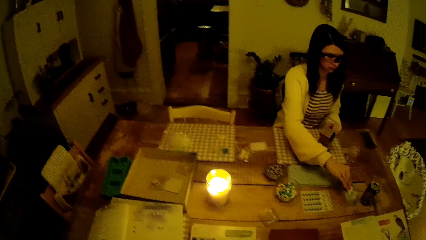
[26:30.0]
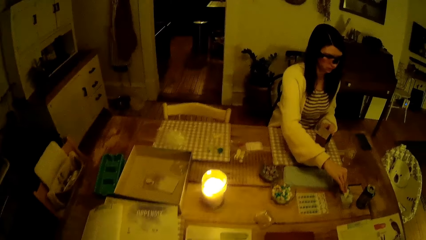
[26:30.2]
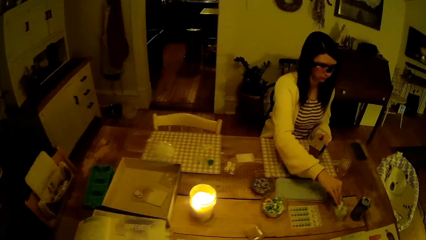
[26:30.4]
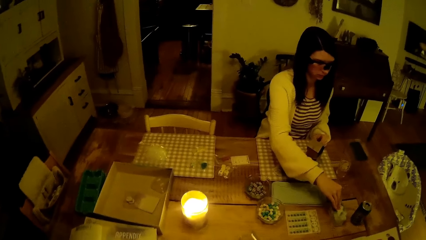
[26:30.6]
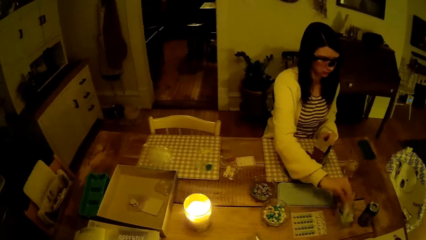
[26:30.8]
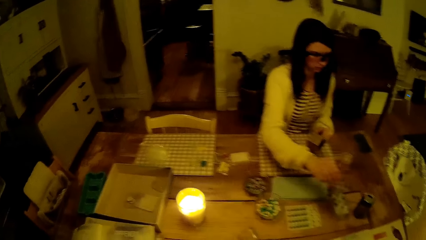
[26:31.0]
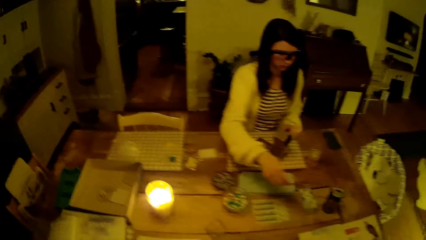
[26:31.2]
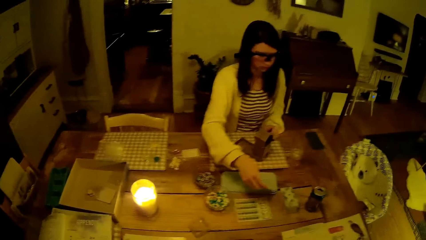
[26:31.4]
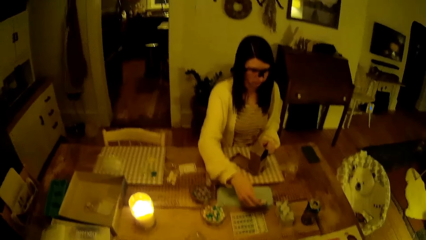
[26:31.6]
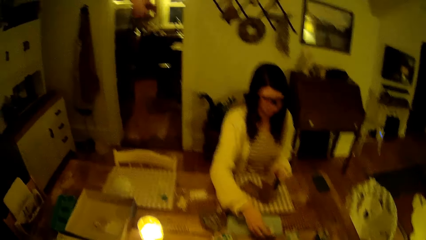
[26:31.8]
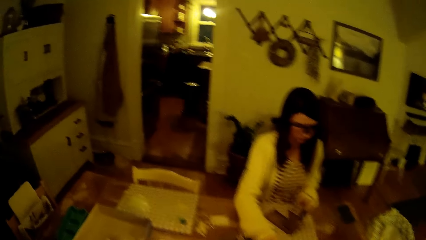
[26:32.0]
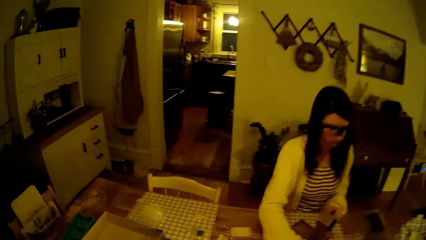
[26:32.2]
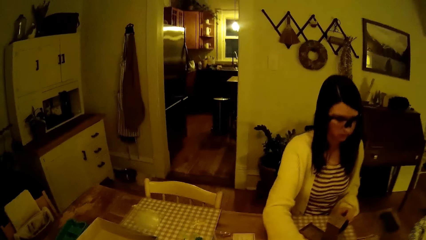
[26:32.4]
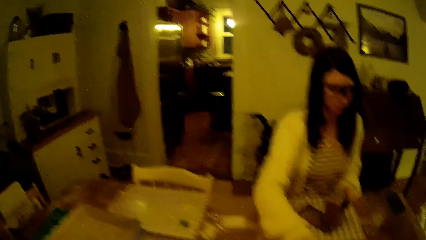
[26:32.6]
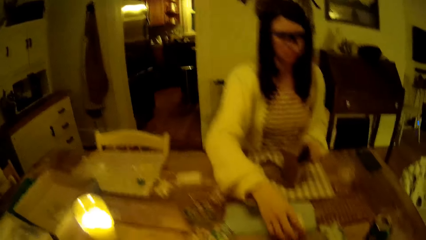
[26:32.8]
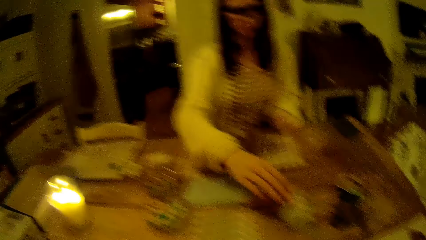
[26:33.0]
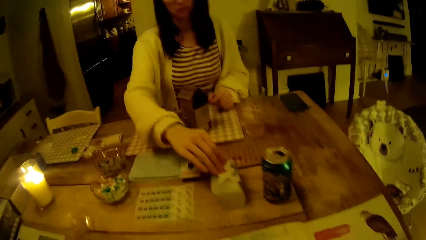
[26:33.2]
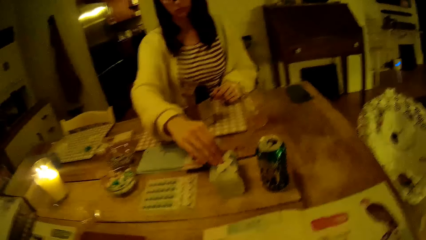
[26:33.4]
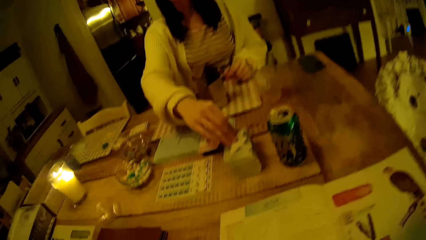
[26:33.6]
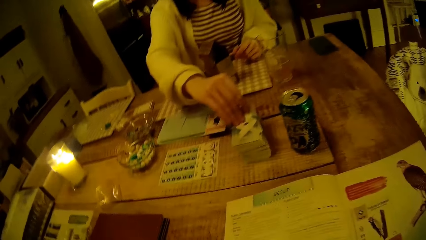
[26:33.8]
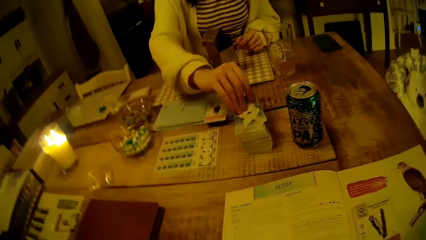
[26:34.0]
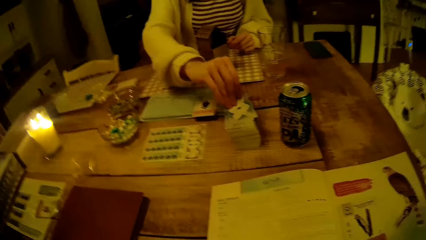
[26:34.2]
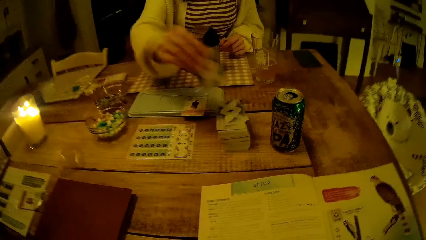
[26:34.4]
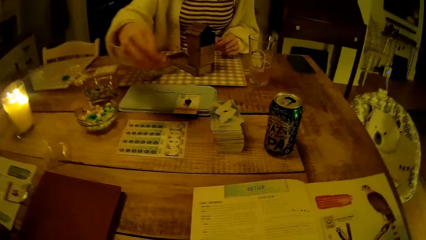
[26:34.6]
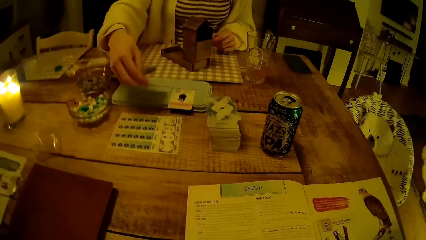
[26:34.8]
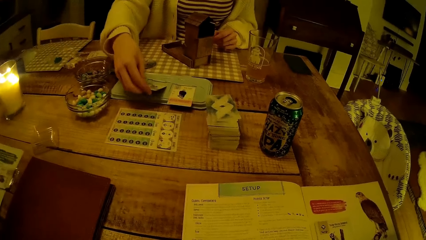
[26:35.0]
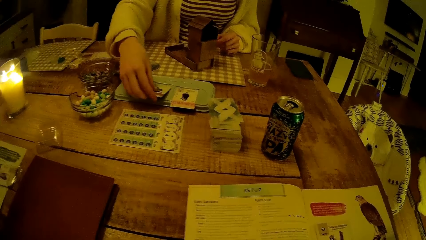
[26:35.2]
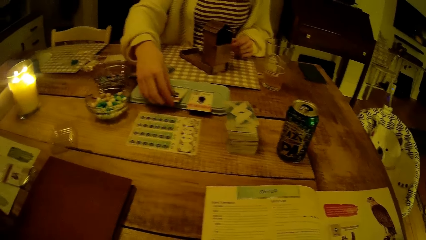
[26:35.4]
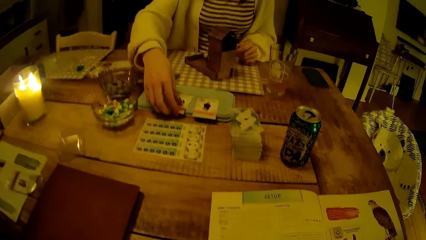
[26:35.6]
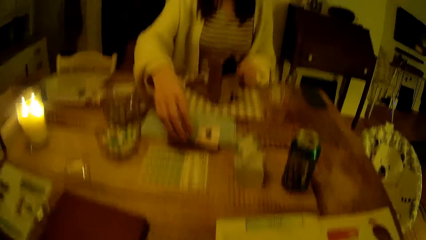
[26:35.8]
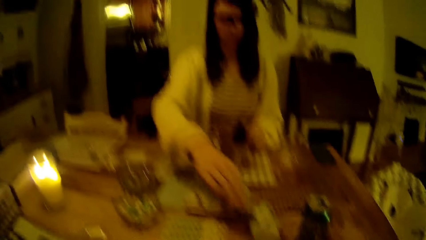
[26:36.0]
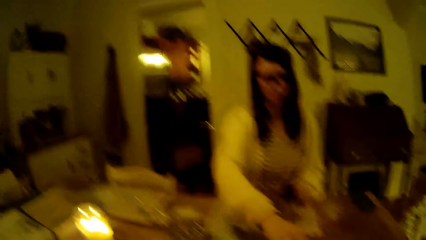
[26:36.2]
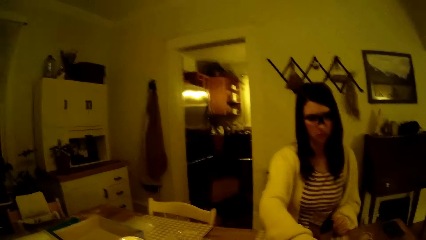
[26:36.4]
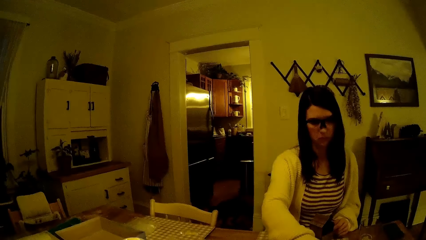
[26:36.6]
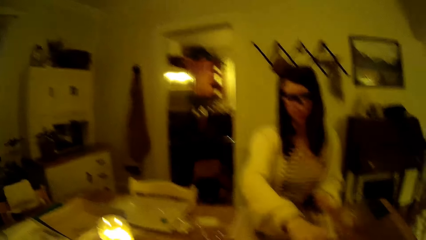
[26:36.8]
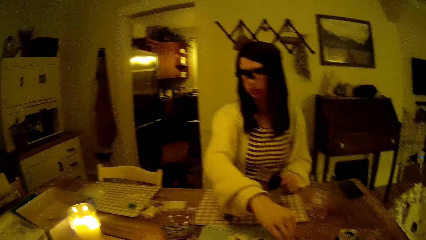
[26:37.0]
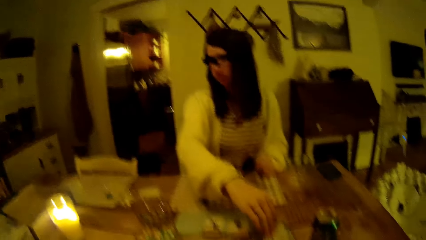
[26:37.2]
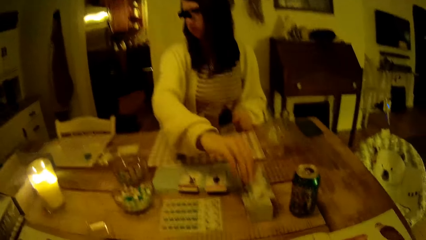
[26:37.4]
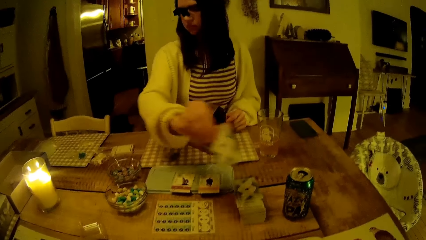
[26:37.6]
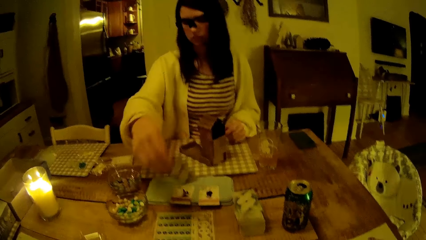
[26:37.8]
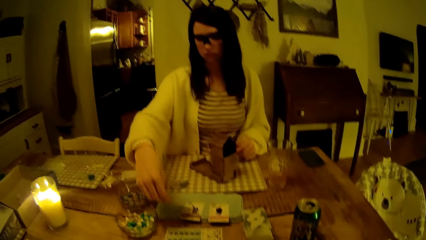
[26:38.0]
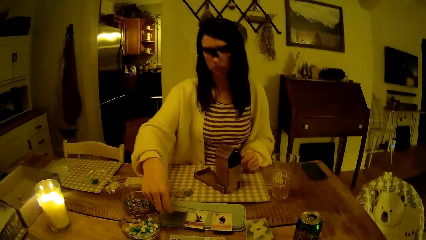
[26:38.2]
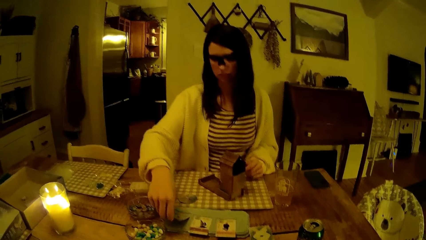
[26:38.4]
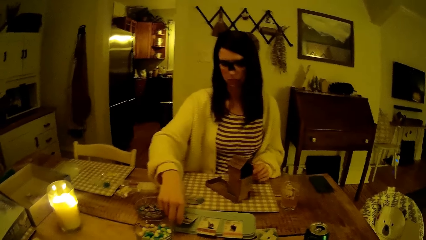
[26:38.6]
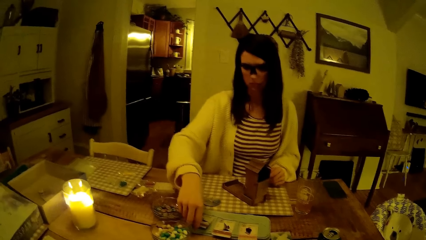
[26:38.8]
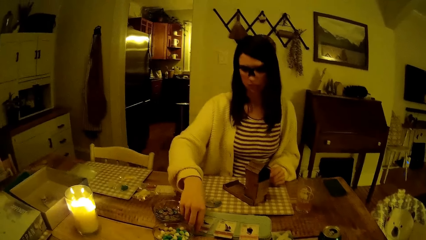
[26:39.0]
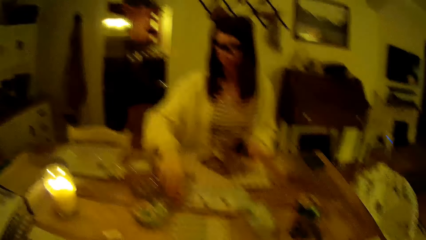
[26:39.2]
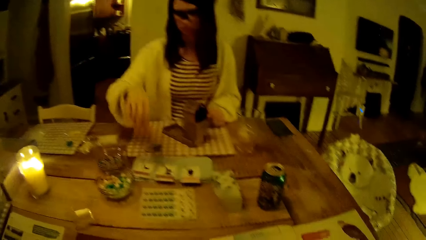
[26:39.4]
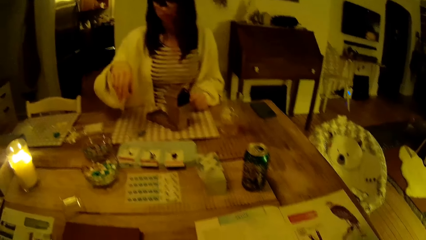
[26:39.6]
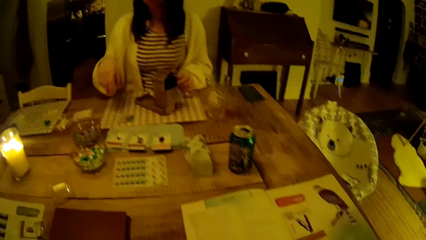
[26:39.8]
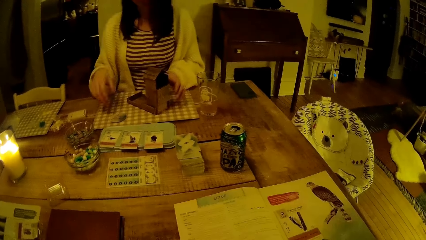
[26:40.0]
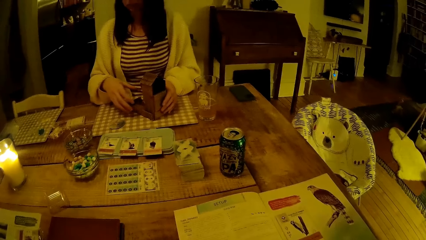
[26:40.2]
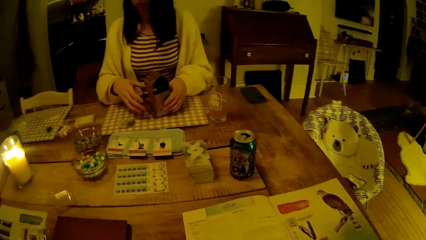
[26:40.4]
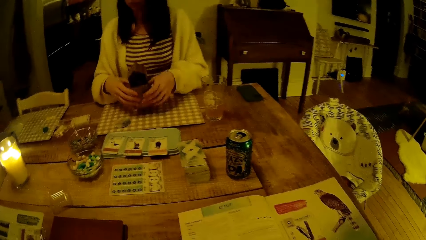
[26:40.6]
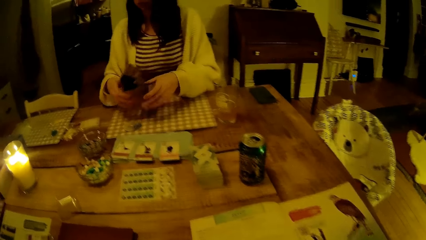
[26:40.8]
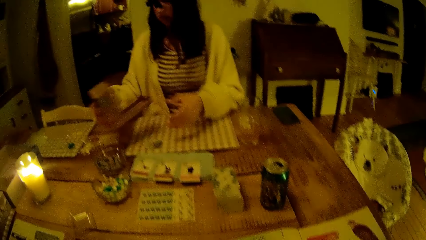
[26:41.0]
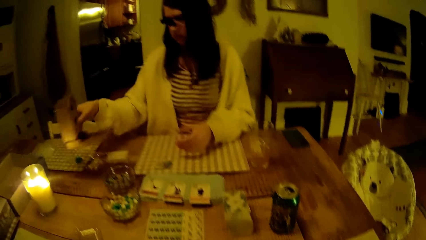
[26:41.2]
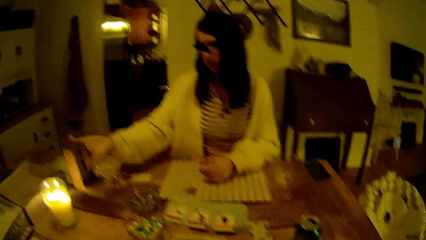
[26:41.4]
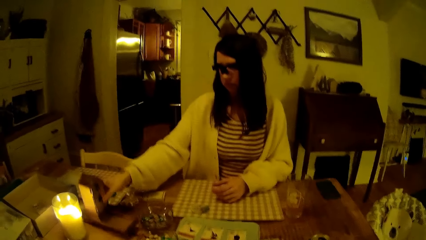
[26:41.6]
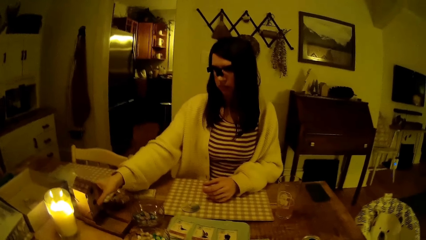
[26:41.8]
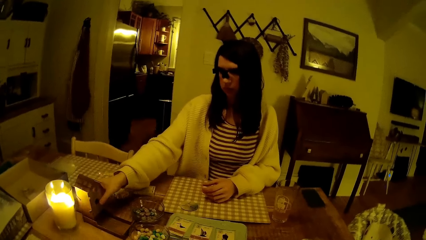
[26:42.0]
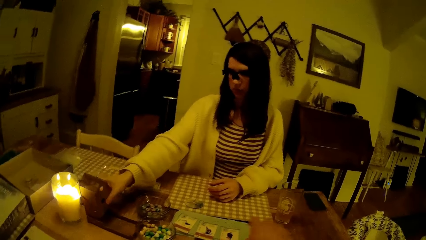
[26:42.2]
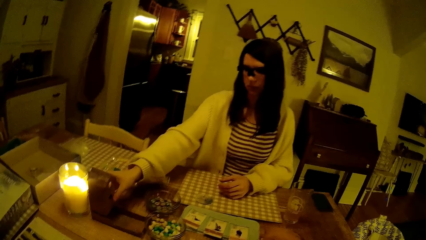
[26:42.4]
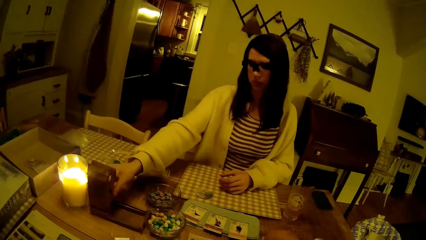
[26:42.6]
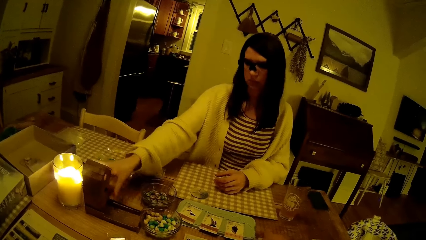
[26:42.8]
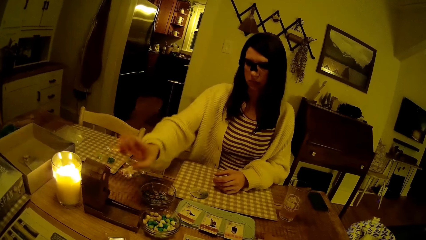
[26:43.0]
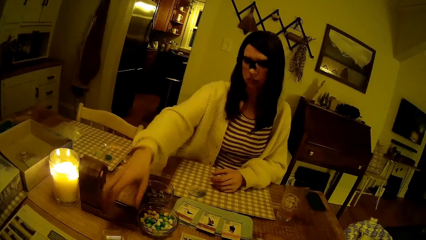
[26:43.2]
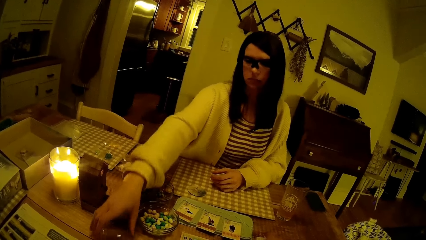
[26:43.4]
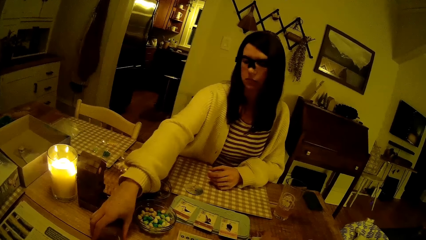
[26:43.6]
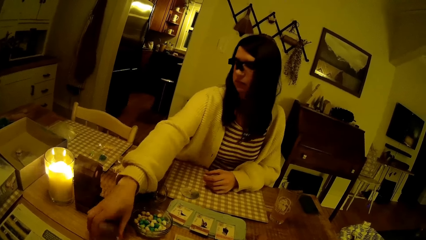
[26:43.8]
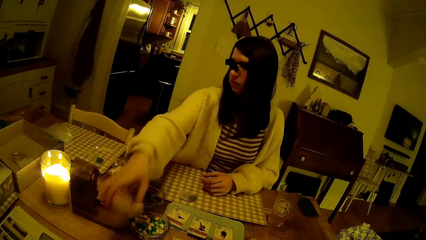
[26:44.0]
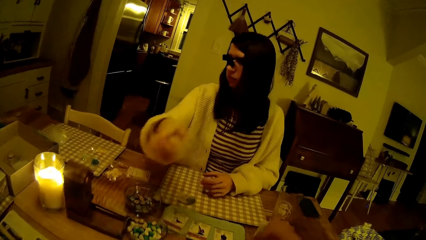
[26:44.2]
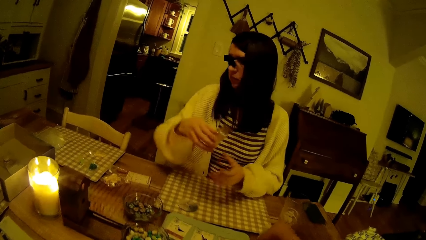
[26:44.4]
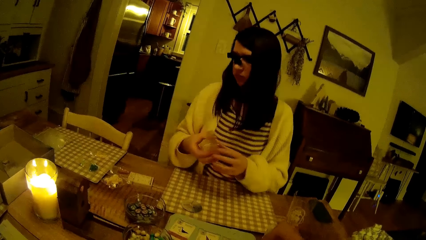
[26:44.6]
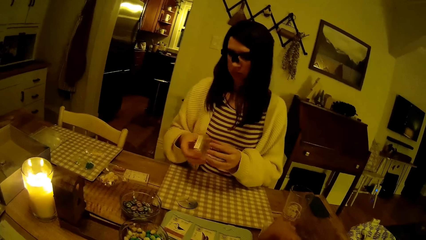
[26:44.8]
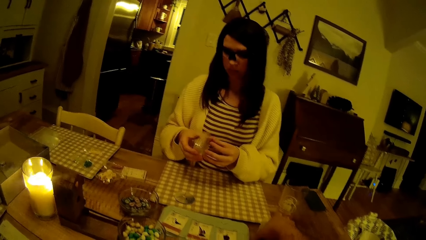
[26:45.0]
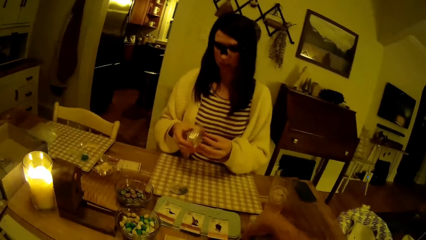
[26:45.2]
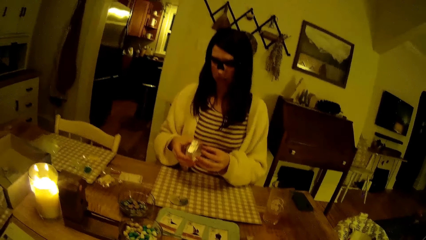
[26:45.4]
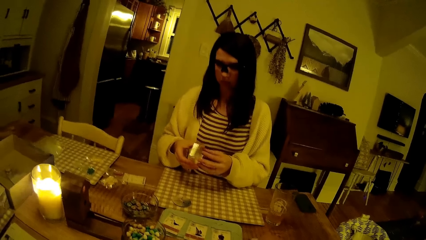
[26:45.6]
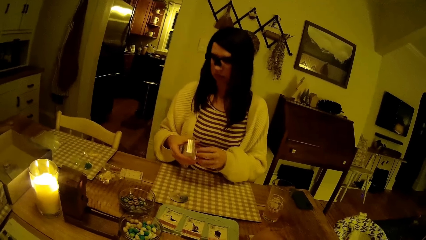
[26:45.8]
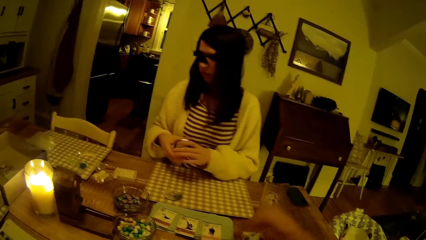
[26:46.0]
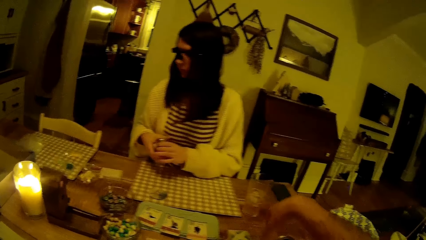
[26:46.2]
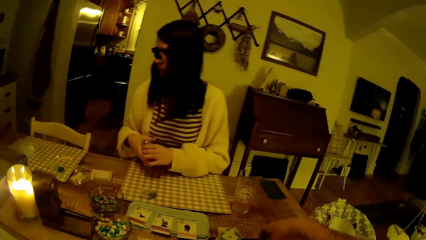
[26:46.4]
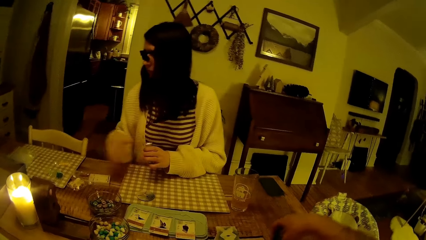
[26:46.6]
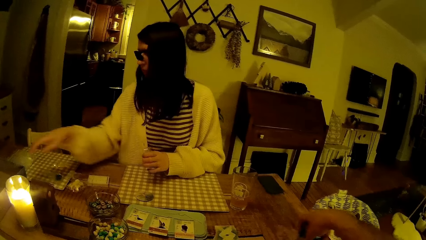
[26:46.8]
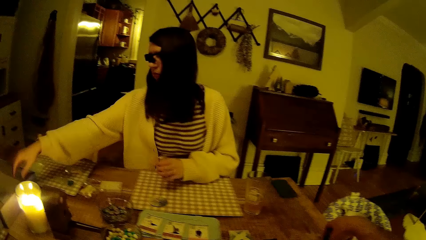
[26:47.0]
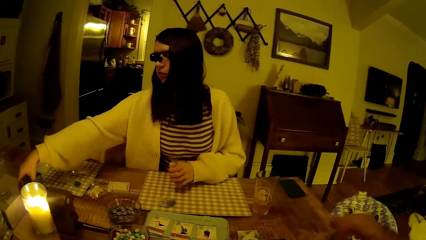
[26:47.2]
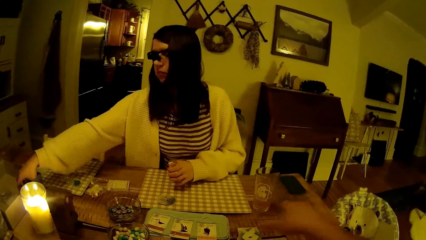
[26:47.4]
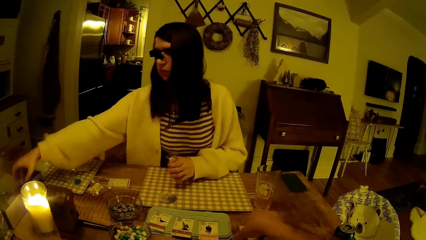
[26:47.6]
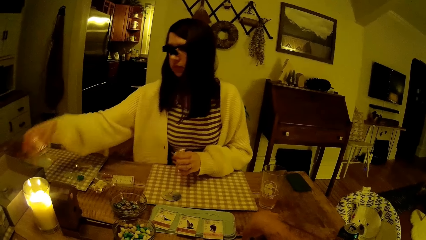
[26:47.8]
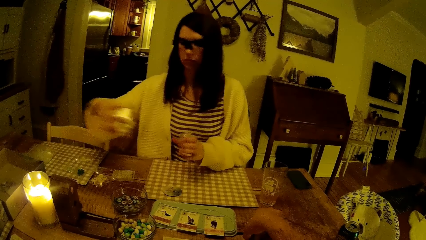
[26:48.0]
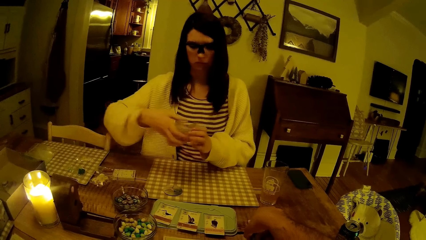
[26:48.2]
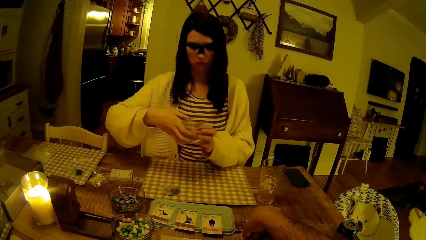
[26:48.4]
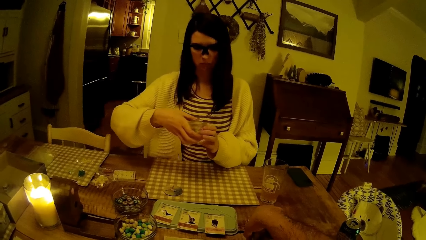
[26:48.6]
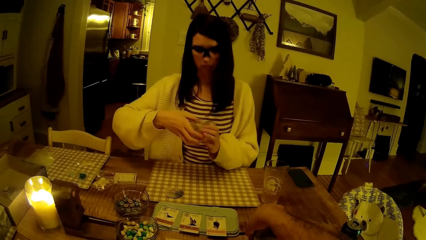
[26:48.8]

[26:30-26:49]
The woman drops the card on the card tray with her right hand. The woman picks a card from the table with her right hand. The woman drops the card on the card tray with her right hand. The woman picks a card from the table with her right hand. The woman drops the card on the card tray with her right hand. The woman carries the board game dice tower from the table with both hands. The woman places the dice tower on the table with her right hand. The camera wearer picks a card from the table with his right hand. The woman picks a card pack from the table with her right hand. The woman checks the card pack in both hands. The camera wearer moves a soda can on the table. The woman picks a card pack from the box with her right hand.
